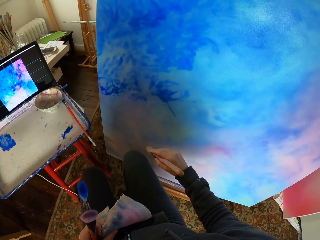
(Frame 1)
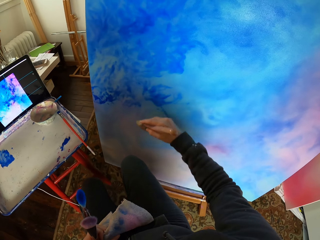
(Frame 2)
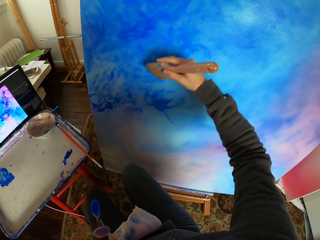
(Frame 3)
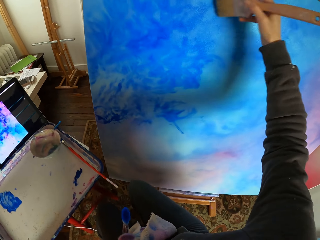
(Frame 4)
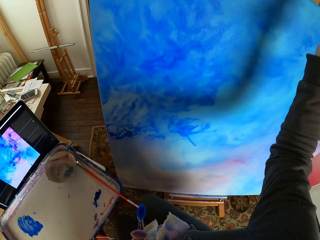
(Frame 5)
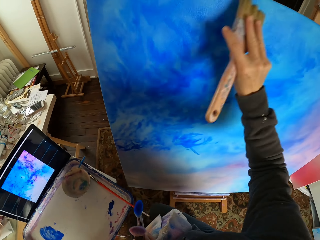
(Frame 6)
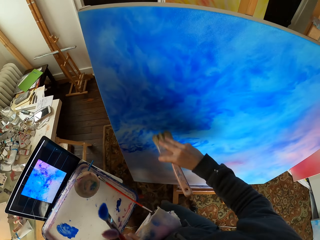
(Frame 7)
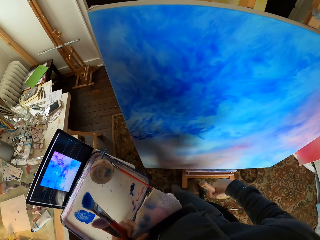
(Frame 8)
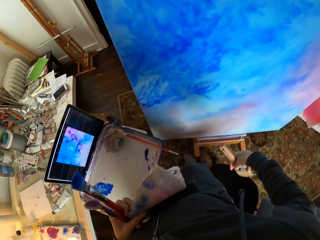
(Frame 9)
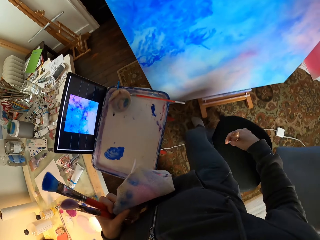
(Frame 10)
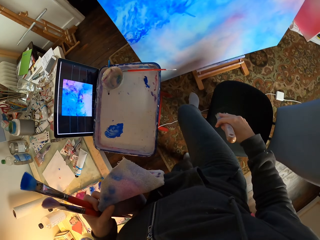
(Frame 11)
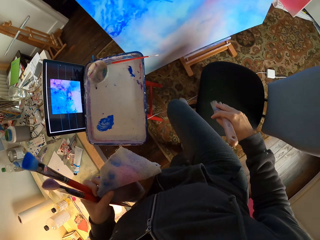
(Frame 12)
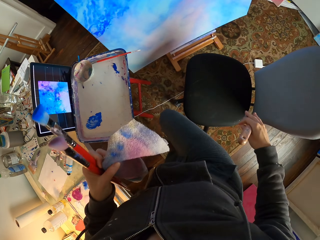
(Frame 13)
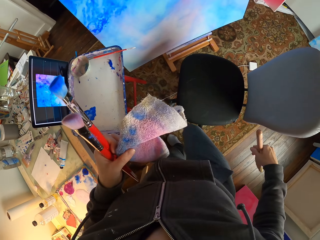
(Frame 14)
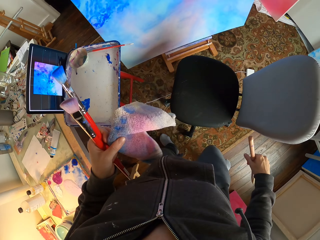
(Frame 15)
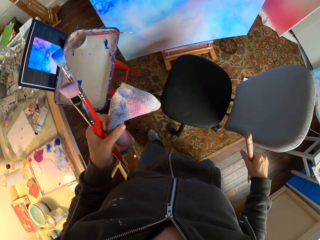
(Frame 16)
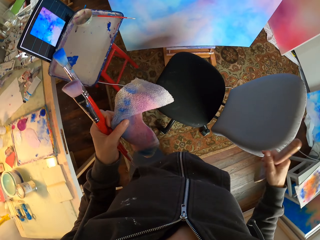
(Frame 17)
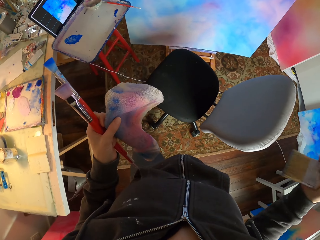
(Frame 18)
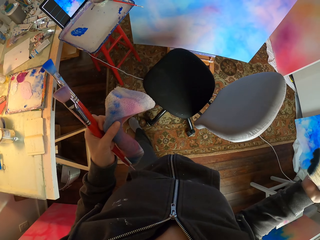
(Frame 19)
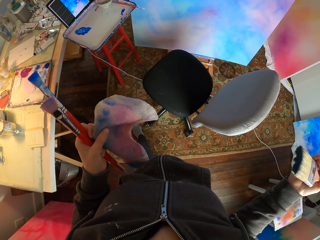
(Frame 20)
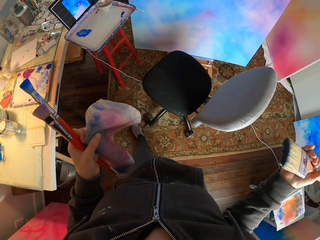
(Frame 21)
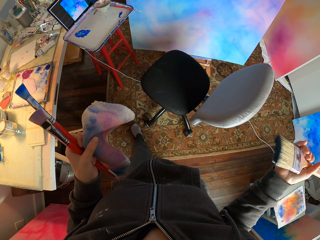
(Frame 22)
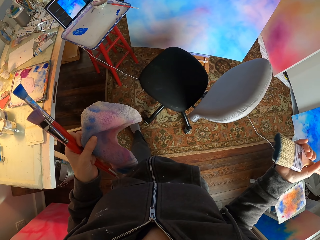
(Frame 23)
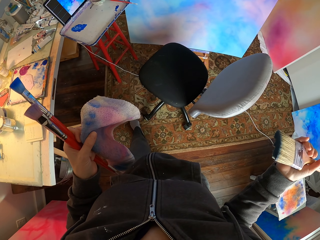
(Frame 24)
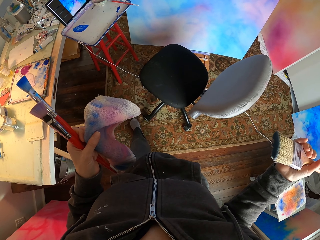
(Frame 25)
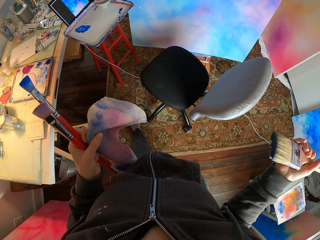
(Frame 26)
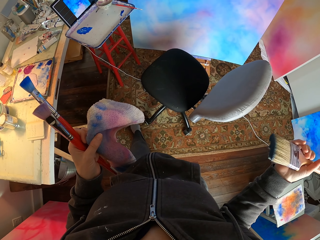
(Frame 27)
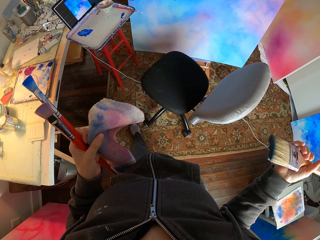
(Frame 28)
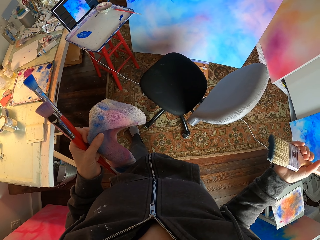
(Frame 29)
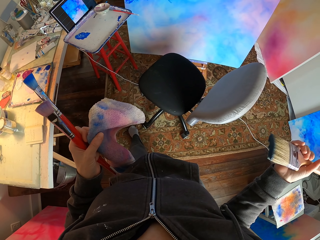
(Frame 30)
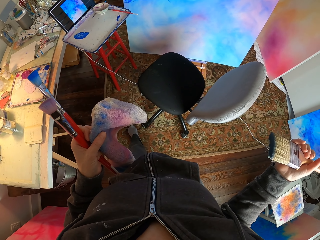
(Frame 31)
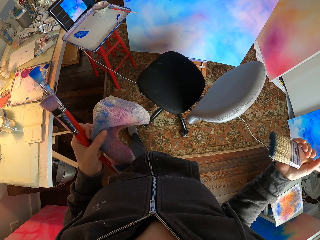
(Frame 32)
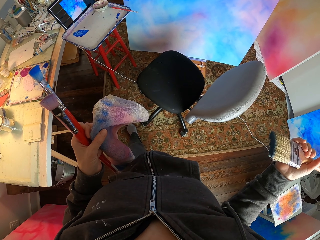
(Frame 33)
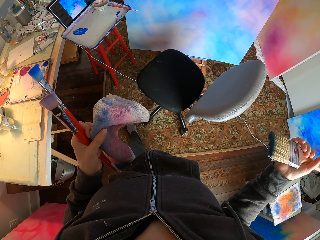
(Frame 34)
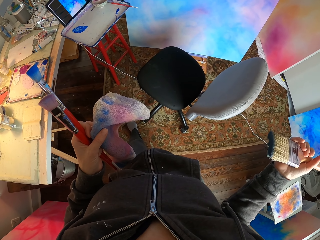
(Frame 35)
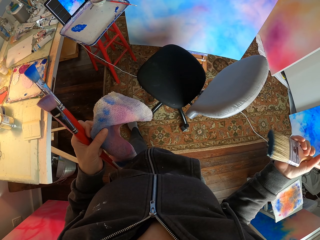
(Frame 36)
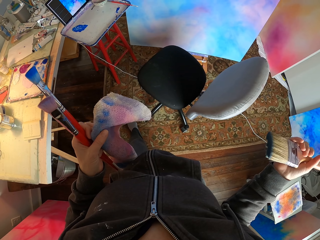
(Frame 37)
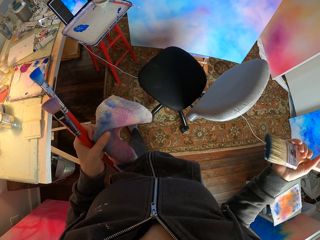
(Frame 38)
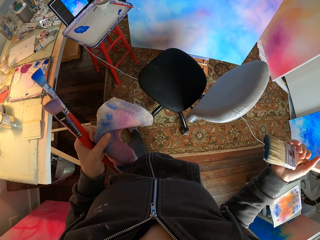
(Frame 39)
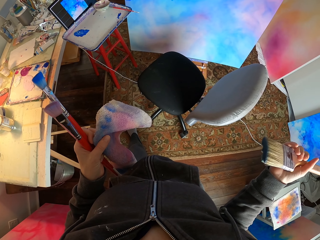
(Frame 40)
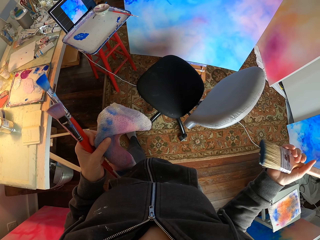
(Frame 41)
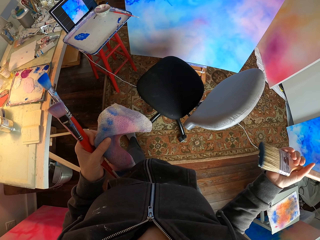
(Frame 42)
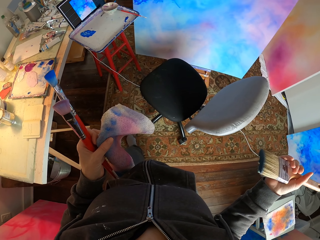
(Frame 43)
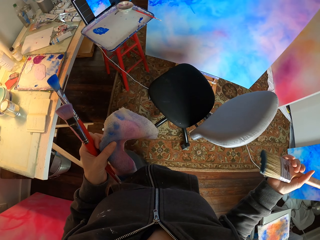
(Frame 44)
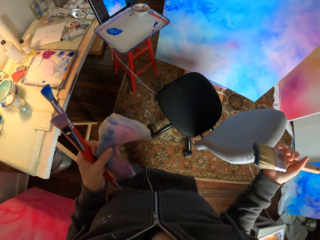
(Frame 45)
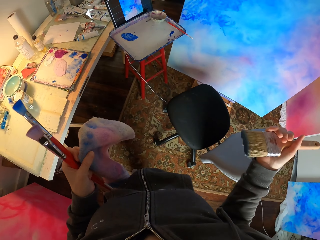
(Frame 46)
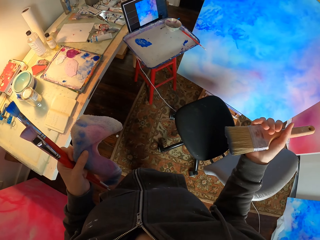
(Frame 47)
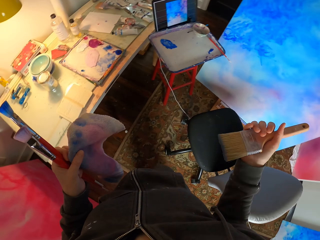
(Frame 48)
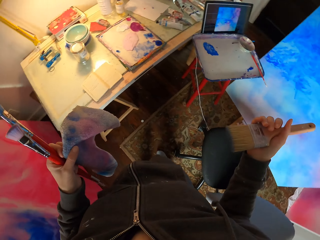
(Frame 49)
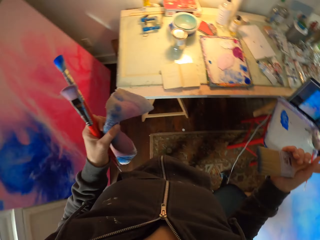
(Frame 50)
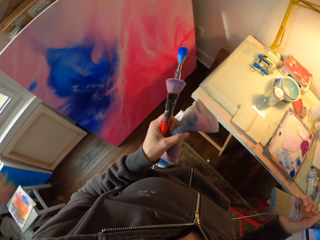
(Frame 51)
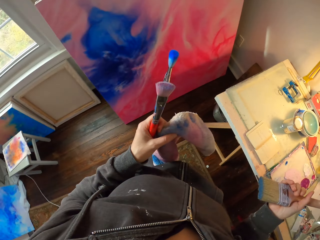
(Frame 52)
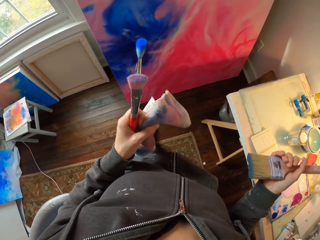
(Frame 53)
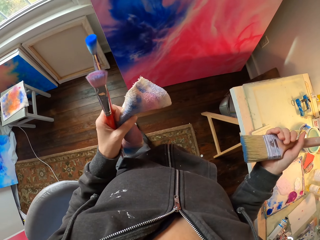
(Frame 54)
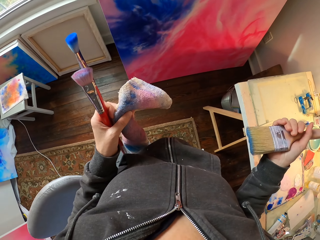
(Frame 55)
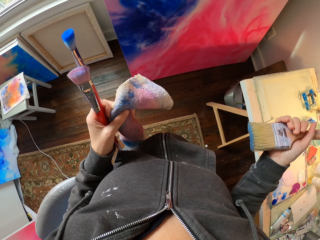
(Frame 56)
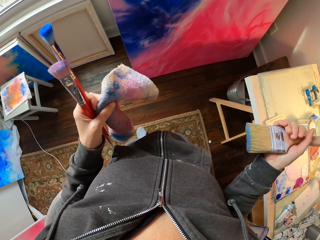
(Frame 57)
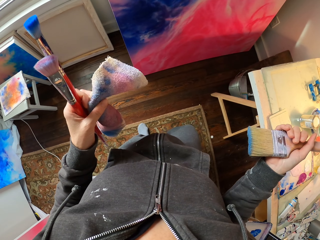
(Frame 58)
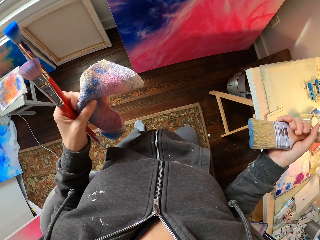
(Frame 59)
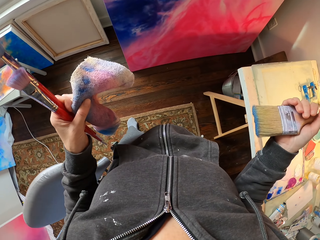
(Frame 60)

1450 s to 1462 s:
The camera wearer dry brushes the art with the brush. They step back with the brush in hand. They stand with the brush in hand. They turn around with the brush in hand.

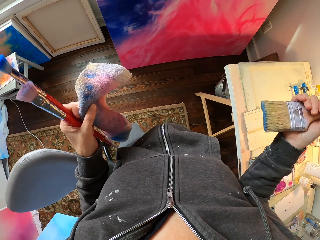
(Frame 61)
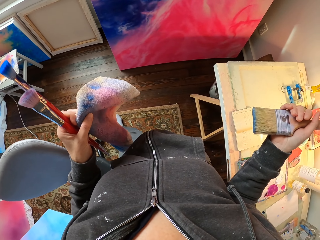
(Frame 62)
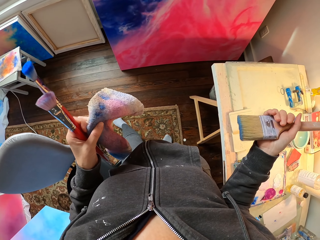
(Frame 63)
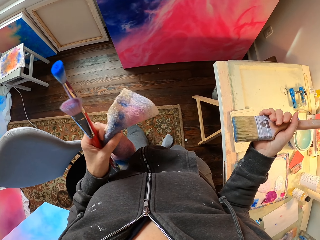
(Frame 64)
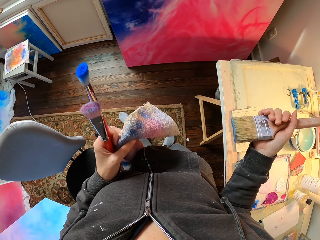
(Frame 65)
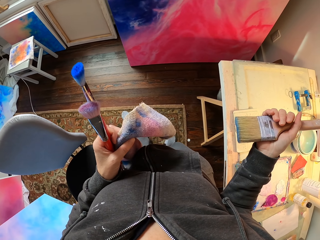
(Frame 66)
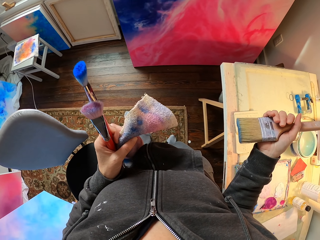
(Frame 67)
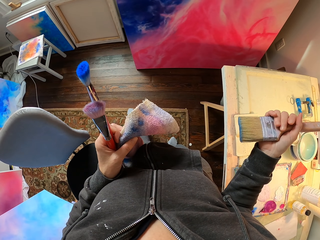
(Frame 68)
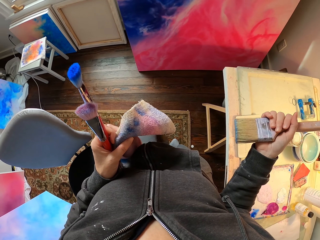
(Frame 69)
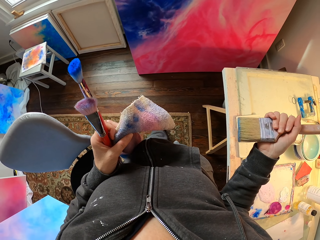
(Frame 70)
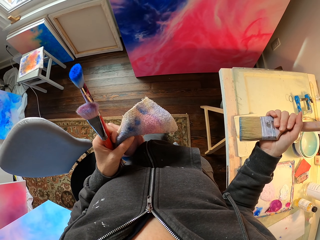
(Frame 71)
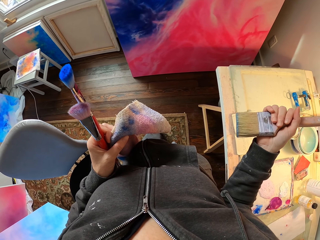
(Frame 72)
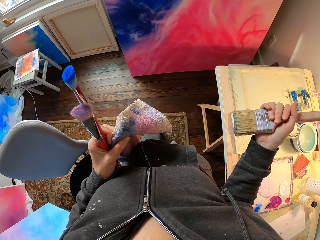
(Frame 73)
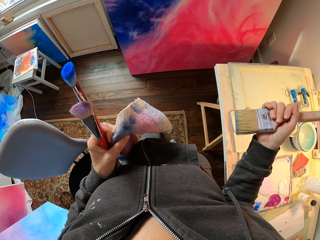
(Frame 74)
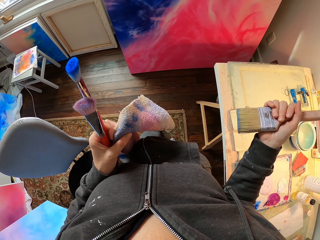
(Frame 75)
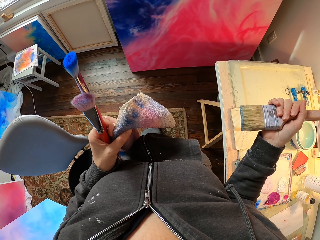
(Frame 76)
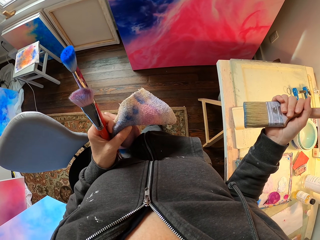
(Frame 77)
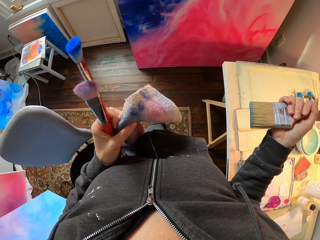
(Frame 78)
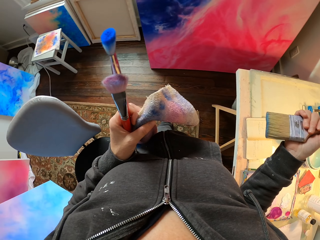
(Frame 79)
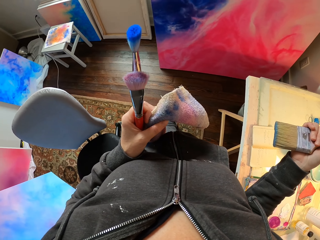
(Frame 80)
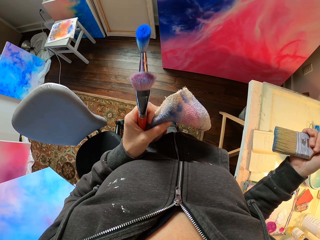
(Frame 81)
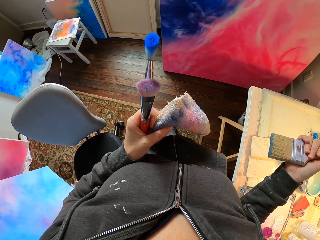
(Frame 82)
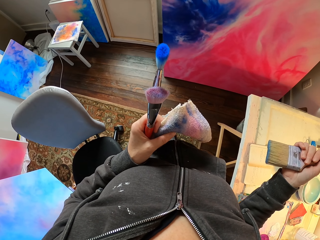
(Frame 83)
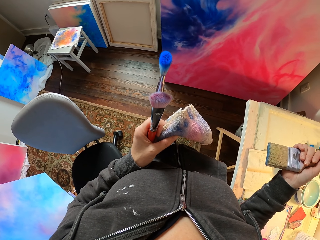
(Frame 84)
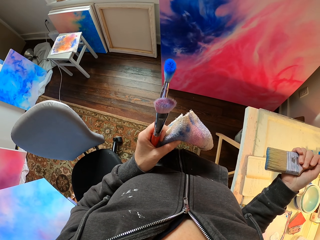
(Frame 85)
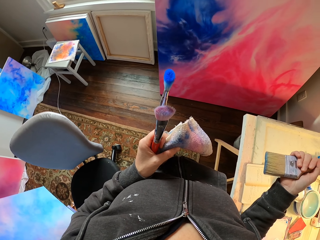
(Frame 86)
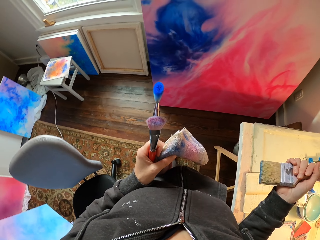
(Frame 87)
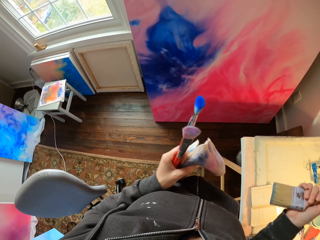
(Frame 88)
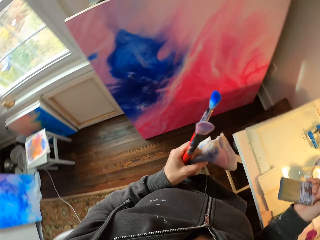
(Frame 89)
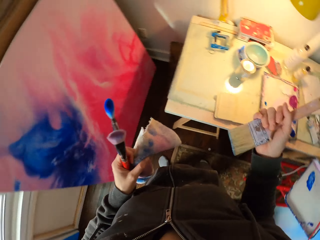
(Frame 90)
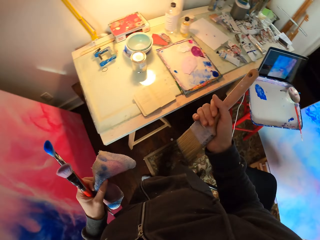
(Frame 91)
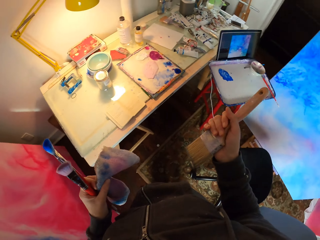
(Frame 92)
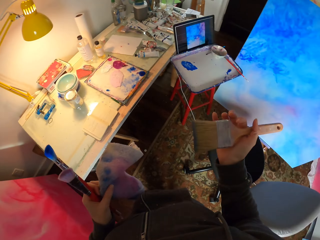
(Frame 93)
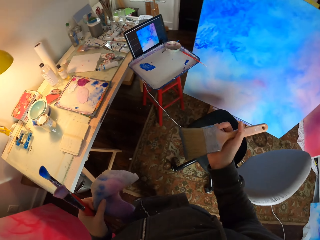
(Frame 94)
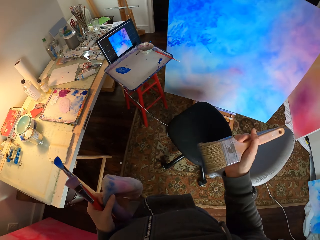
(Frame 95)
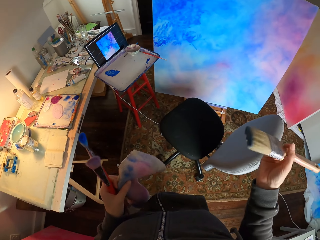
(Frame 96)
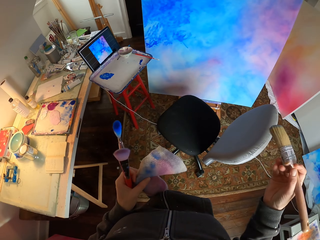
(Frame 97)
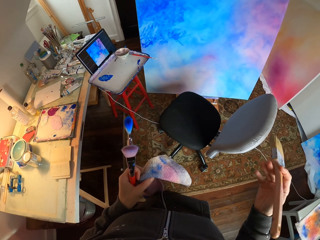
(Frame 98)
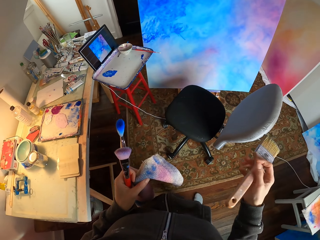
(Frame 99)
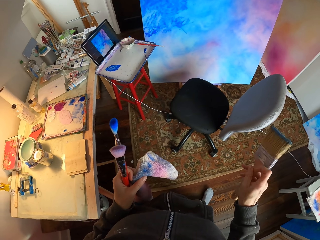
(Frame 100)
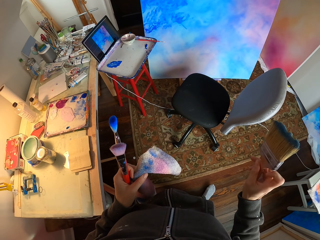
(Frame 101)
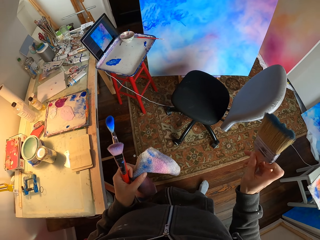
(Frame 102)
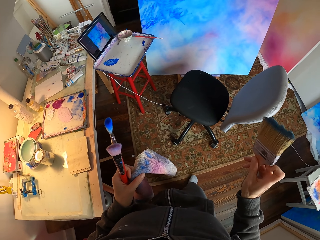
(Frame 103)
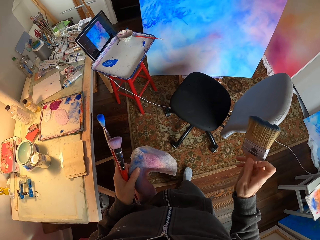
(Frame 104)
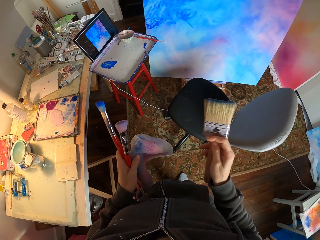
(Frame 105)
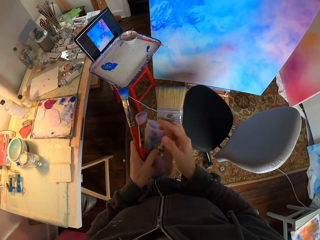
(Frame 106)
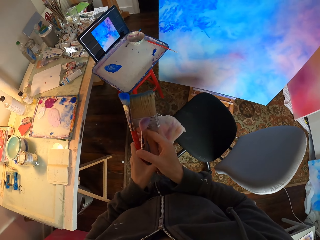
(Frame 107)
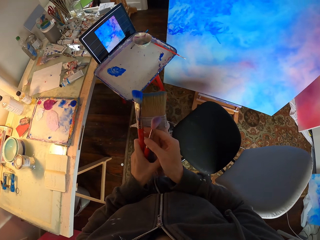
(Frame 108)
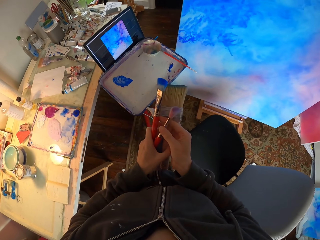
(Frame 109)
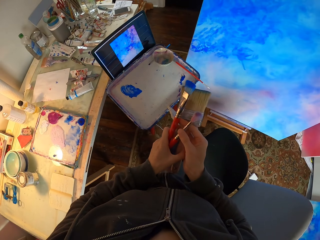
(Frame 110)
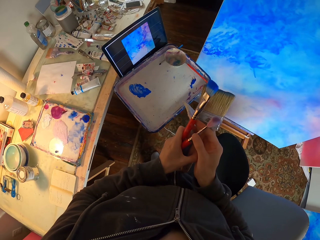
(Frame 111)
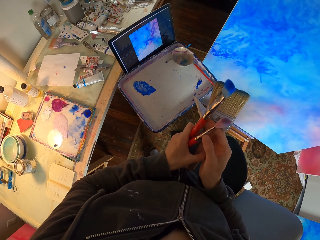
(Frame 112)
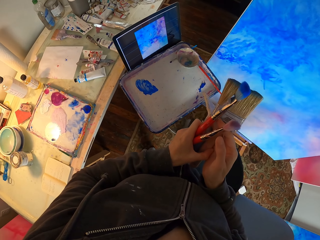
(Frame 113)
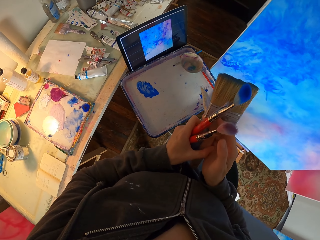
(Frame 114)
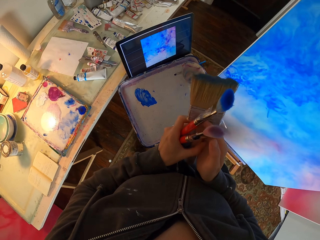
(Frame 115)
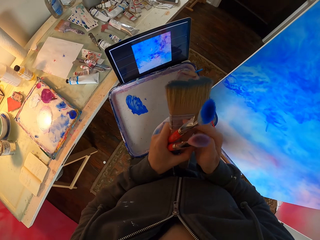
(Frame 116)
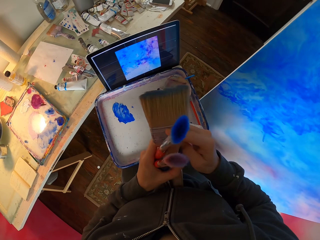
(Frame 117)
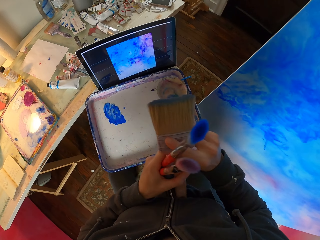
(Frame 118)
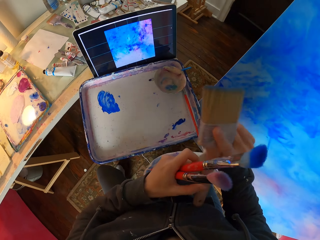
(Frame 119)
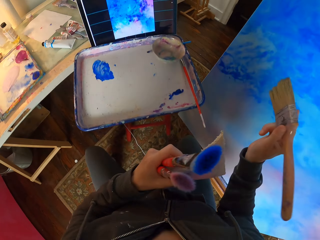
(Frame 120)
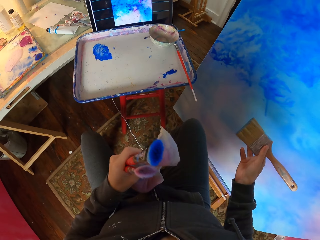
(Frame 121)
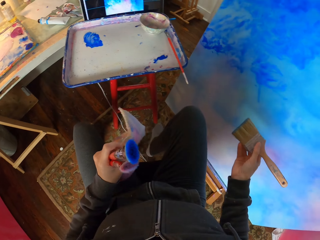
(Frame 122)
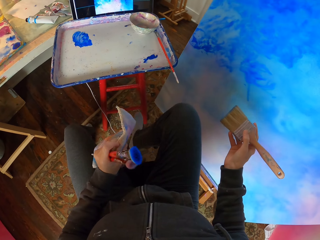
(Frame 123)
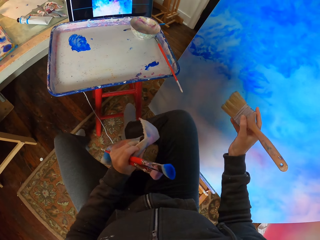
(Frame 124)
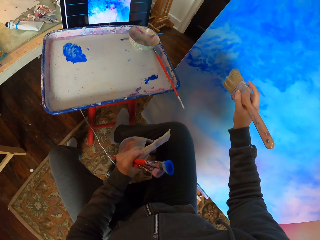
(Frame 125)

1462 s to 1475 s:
The camera wearer stands with the brush in hand. They turn around with the brush in hand. They move closer to the art. They sit down.
